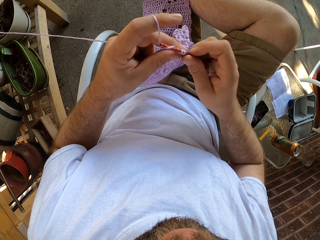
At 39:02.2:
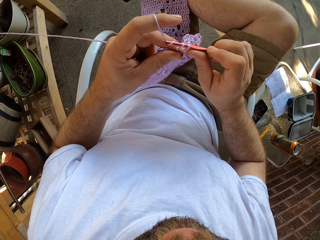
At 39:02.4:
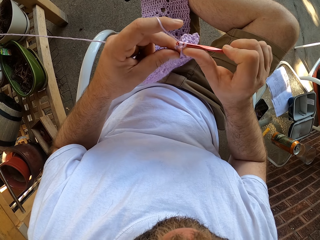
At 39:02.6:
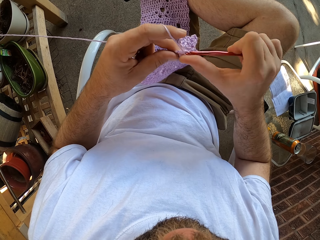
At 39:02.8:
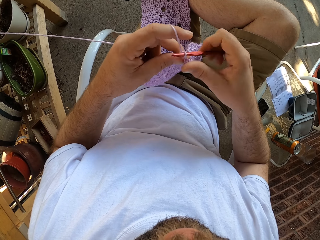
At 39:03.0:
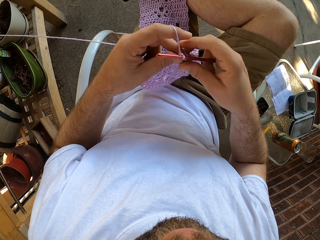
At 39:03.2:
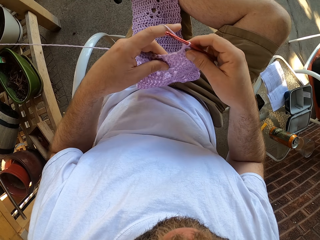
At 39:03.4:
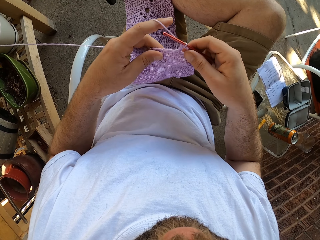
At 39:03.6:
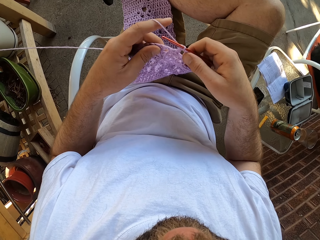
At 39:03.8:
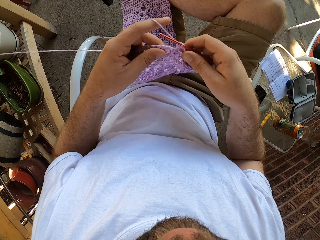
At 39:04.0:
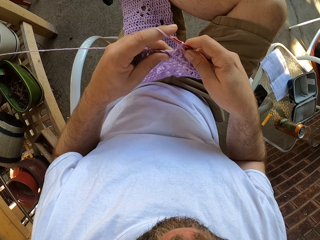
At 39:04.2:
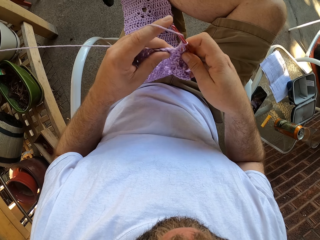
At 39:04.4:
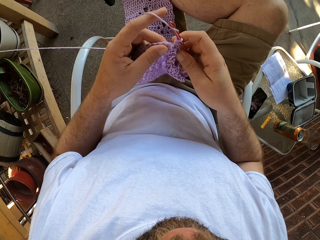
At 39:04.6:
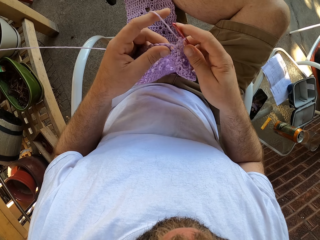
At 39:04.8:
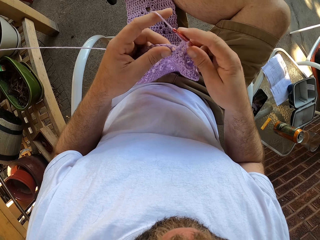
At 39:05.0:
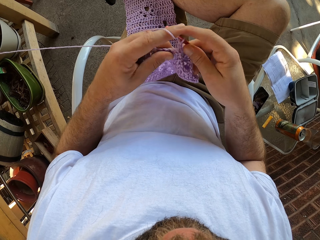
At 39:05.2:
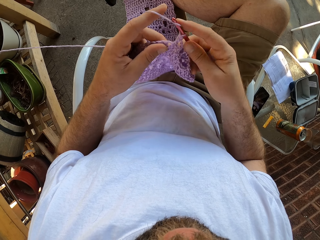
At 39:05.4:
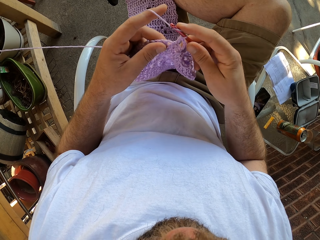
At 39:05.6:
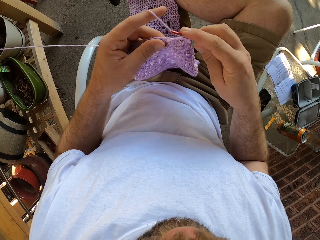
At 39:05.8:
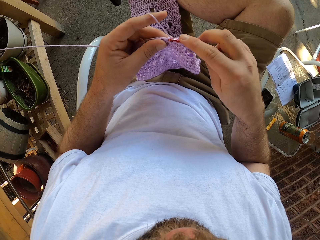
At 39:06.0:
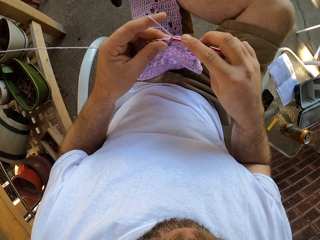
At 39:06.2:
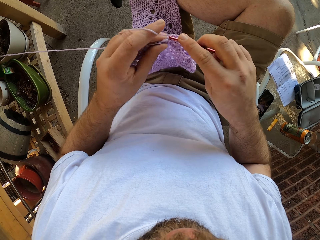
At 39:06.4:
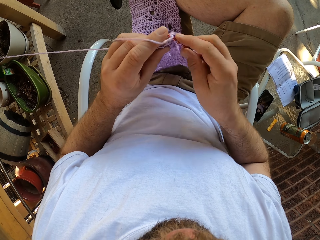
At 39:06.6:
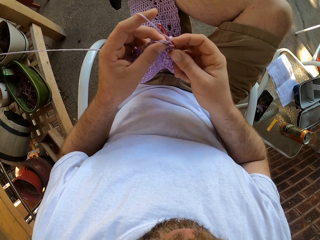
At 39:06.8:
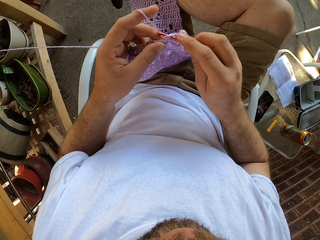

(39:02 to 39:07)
The camera wearer crochets the fabric.

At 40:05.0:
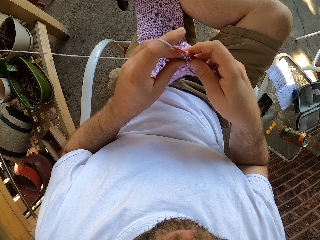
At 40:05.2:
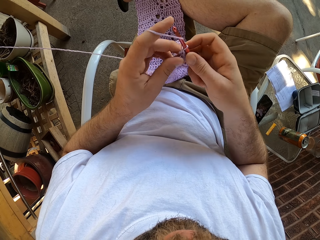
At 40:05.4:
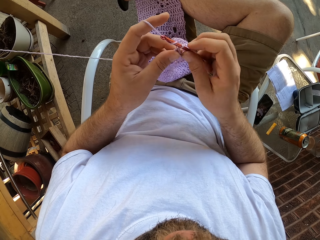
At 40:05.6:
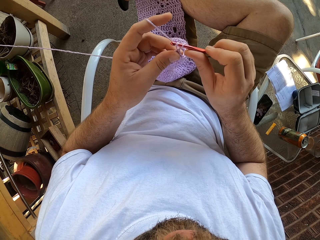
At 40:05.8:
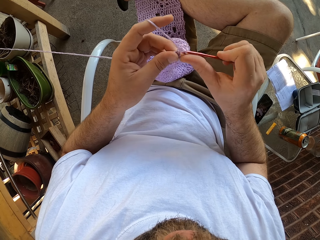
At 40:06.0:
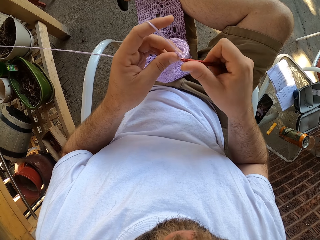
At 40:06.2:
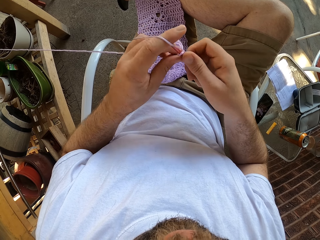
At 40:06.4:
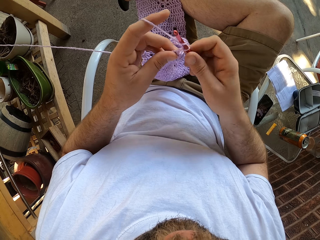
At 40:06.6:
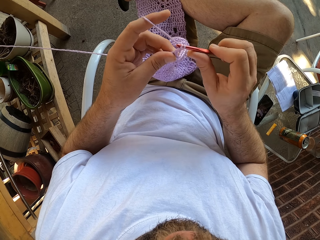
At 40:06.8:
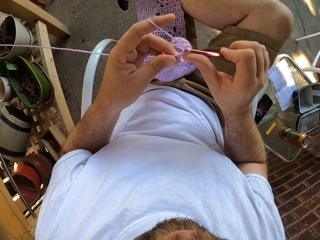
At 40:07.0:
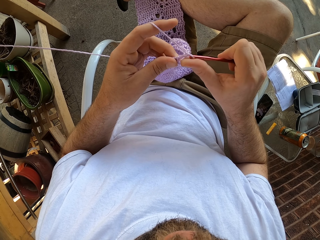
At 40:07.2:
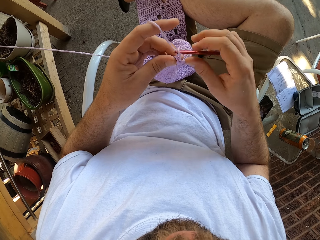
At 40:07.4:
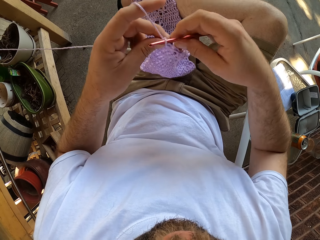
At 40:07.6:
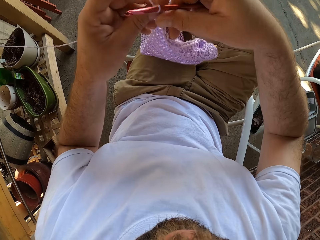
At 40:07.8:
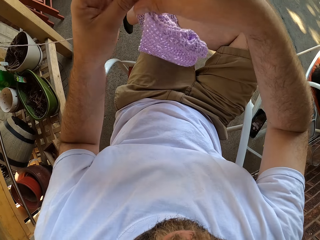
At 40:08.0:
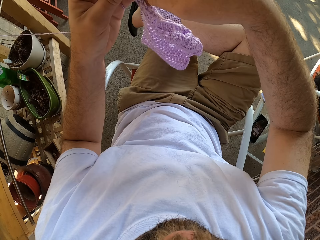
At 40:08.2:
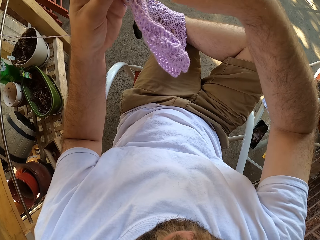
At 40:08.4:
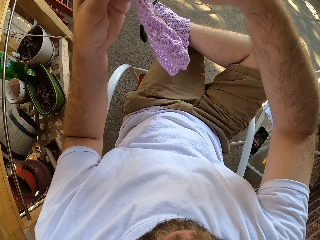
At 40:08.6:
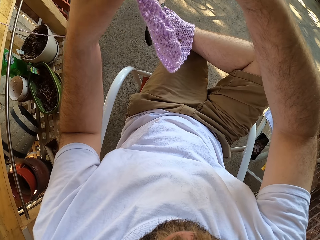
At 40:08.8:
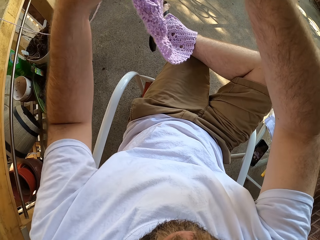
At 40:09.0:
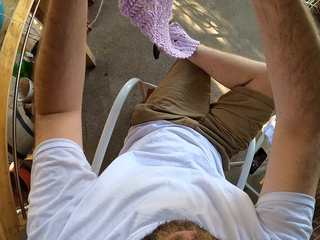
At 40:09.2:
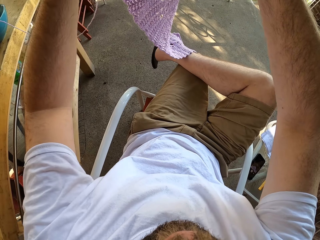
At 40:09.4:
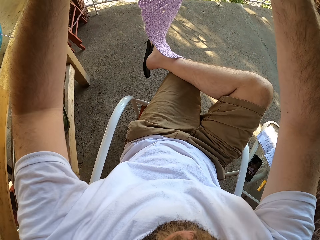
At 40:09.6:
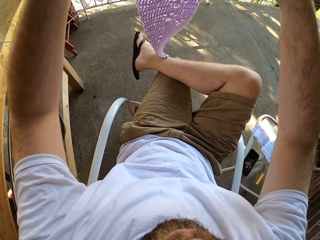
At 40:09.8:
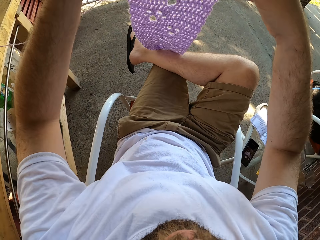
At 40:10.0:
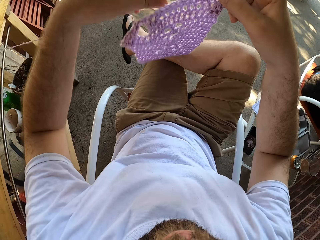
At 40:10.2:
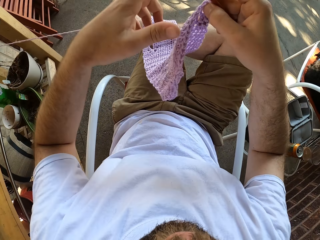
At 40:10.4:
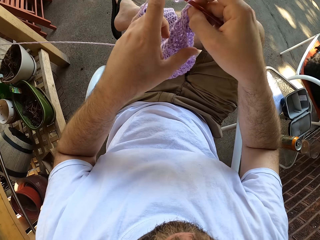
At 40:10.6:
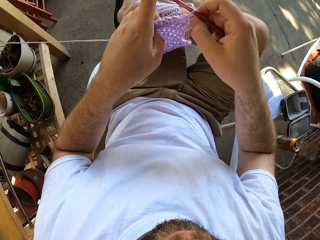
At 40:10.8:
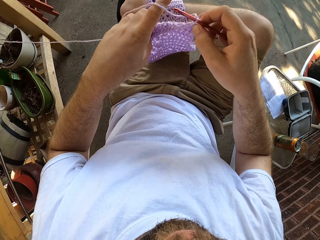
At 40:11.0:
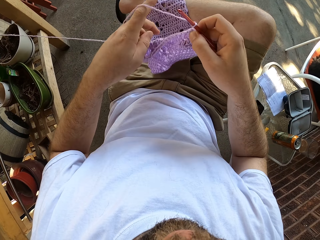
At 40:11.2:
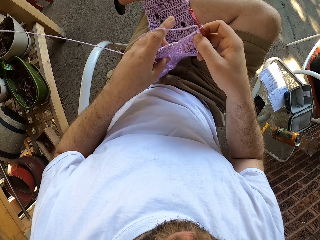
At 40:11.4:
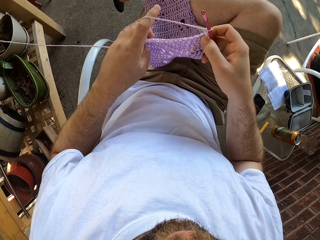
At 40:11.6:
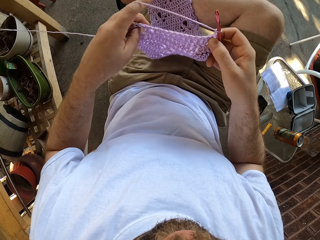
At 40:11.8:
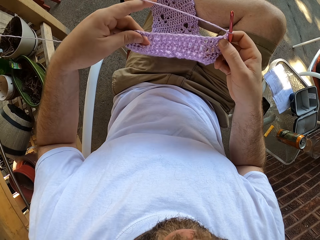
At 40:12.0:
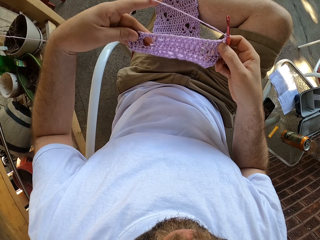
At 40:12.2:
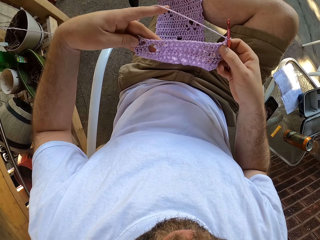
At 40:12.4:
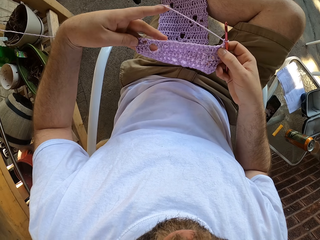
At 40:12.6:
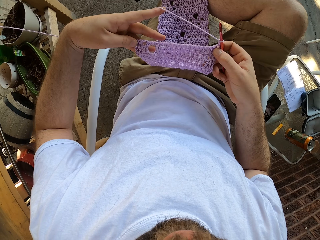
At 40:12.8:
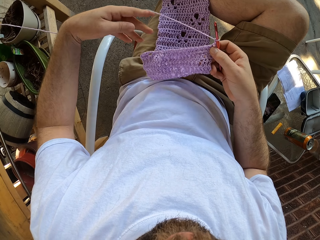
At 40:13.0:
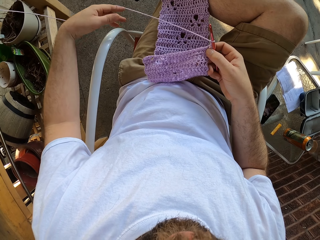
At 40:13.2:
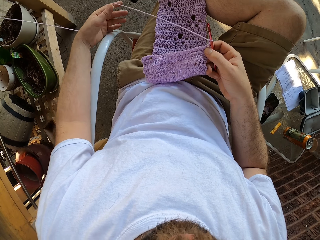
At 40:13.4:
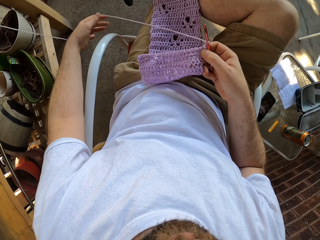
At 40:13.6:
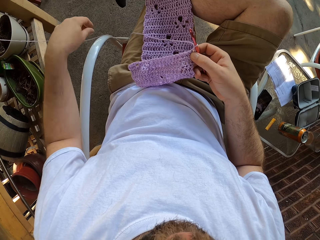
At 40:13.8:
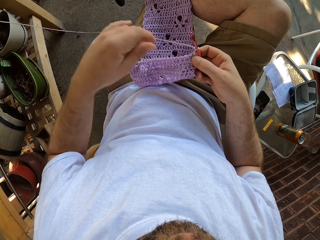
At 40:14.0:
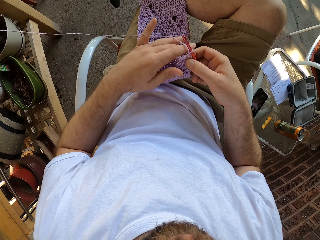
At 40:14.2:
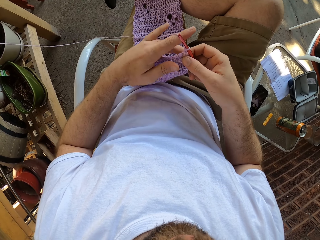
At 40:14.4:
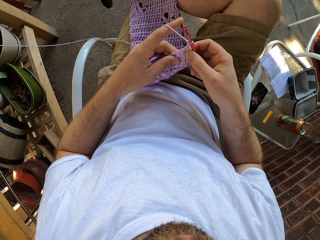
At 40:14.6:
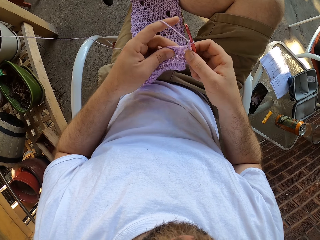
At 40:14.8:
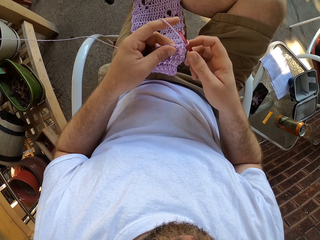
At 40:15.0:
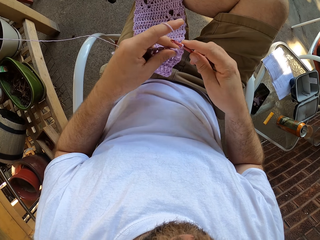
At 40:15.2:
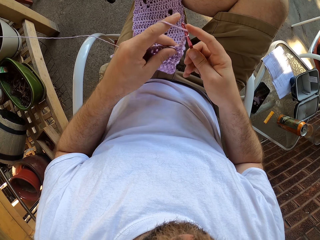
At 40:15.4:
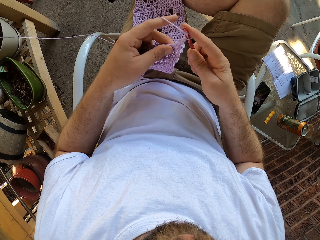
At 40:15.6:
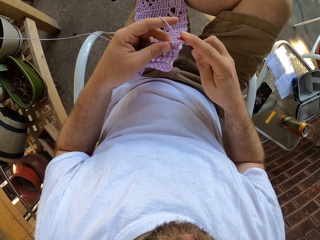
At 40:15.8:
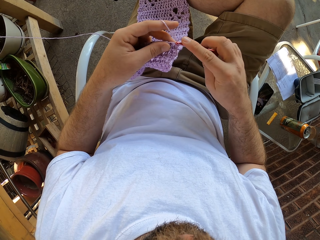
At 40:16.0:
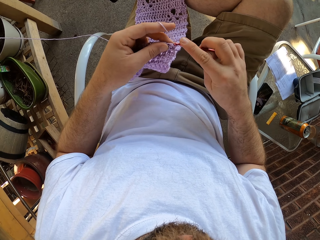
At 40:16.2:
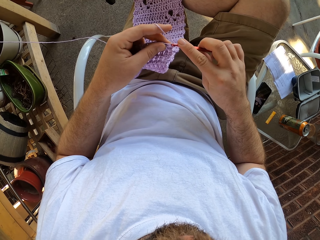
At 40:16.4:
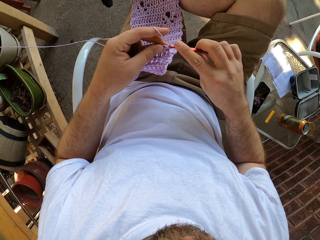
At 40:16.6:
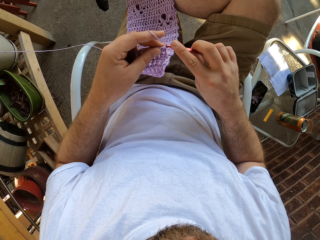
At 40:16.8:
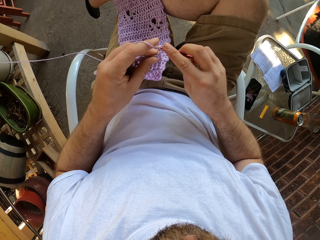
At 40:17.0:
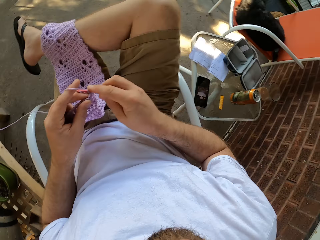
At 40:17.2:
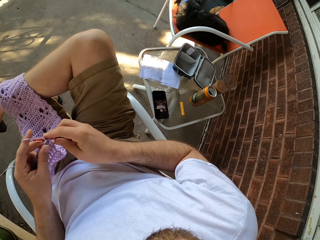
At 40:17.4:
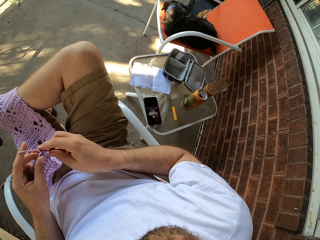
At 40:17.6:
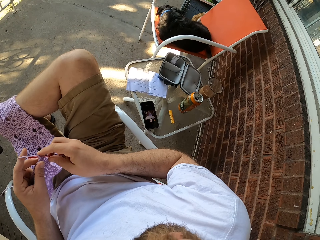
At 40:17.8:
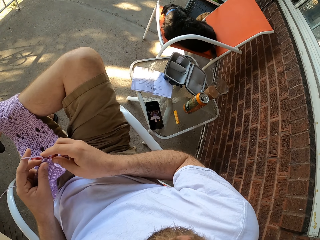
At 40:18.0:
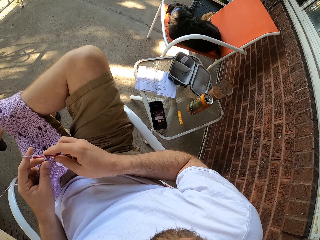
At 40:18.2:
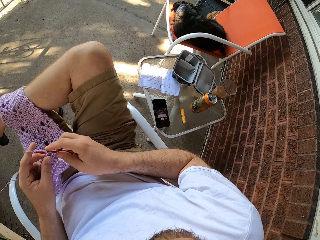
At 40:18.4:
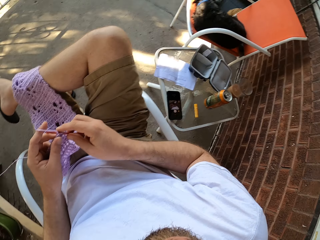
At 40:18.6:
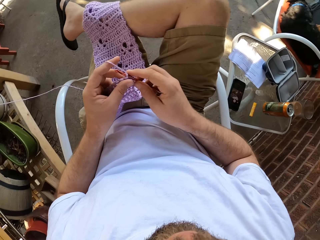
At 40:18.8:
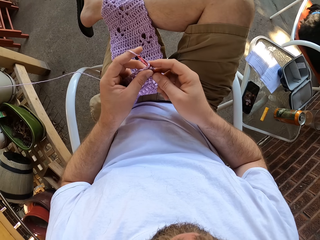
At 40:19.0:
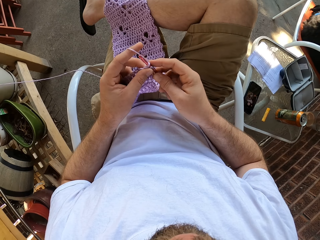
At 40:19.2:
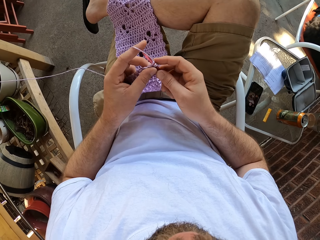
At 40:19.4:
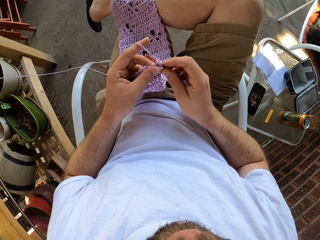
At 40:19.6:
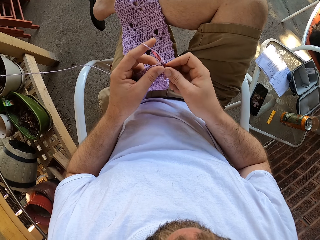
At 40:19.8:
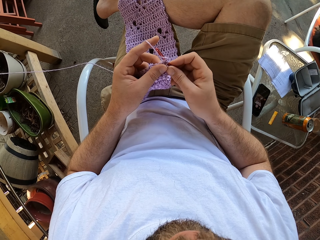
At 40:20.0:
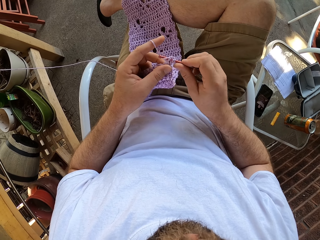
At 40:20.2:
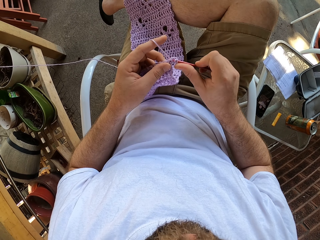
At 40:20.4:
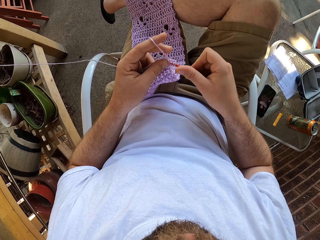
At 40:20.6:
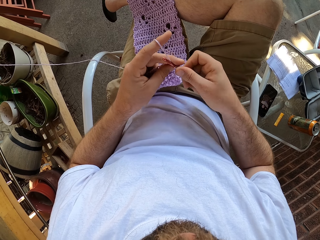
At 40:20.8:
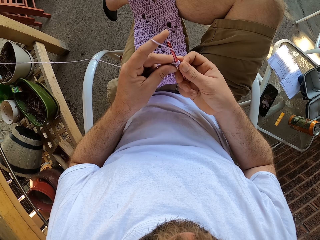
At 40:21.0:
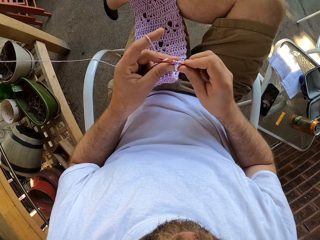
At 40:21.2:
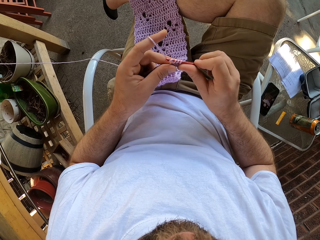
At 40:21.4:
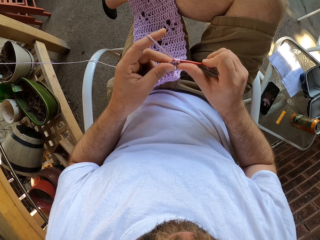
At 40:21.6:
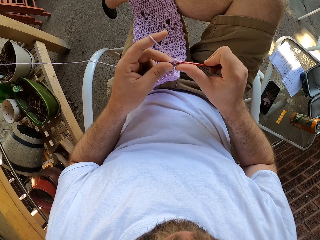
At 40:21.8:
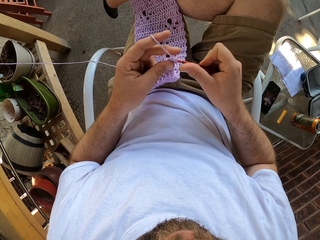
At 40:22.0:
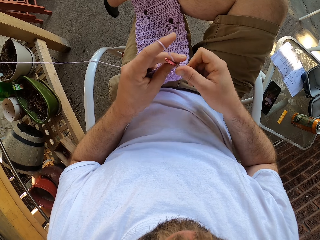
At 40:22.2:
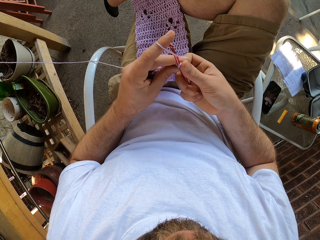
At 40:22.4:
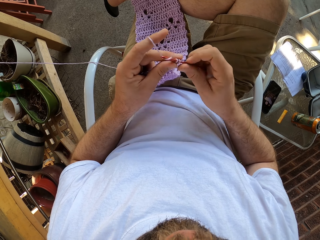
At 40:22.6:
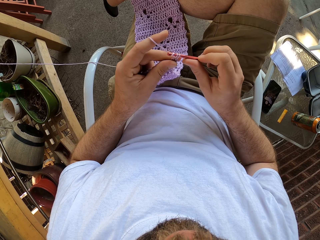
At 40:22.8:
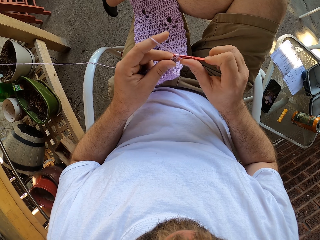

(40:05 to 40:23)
The camera wearer adjusts the fabric with both hands. He lifts the fabric, turns the fabric and places the fabric on his legs. He adjusts the fabric. He continues to knit the fabric with a thread in his left hand and a needle in his right hand. He looks aside. He crochets the fabric.
